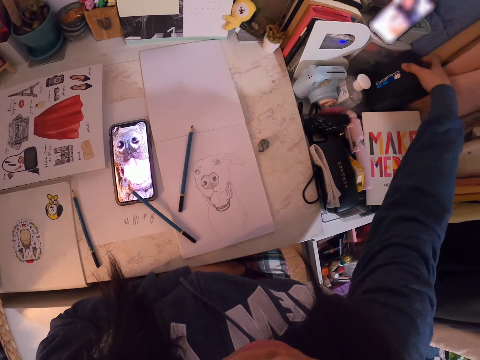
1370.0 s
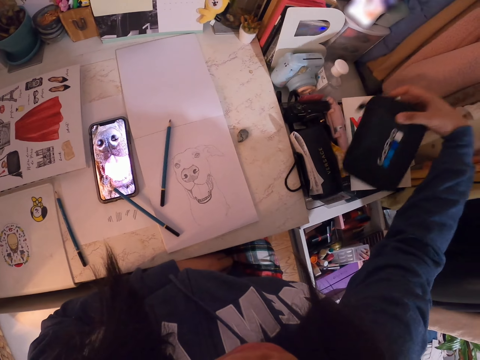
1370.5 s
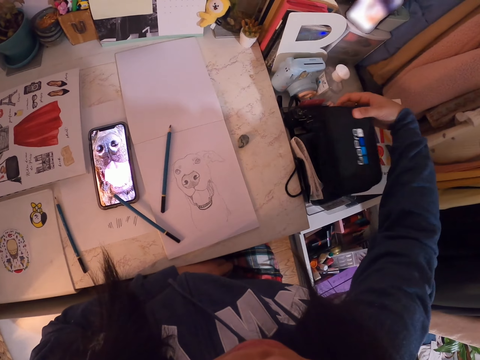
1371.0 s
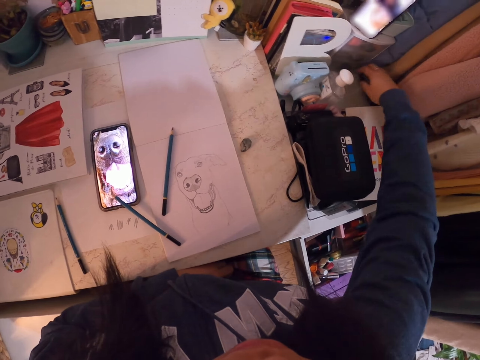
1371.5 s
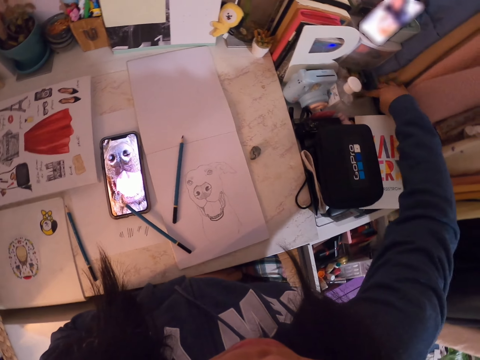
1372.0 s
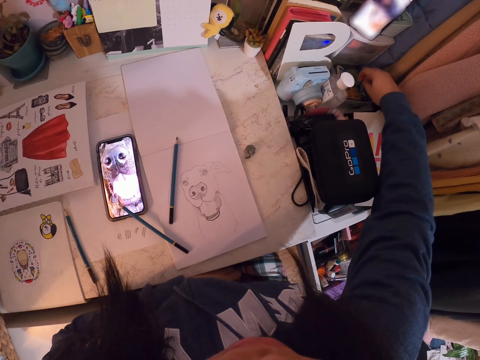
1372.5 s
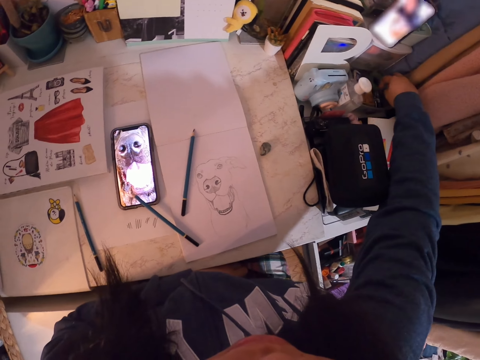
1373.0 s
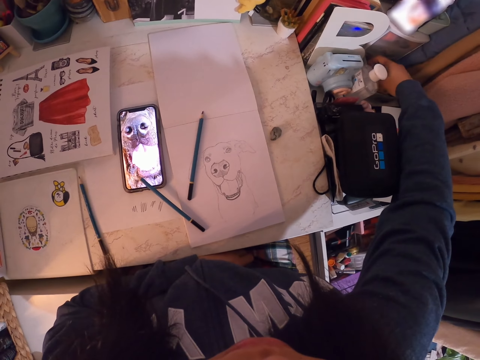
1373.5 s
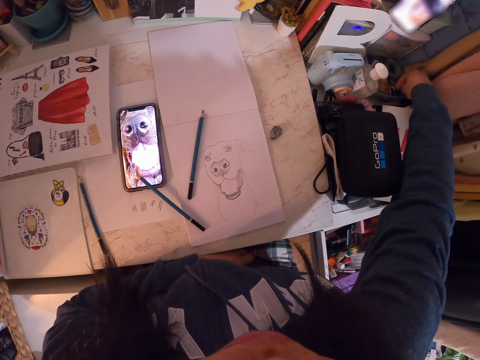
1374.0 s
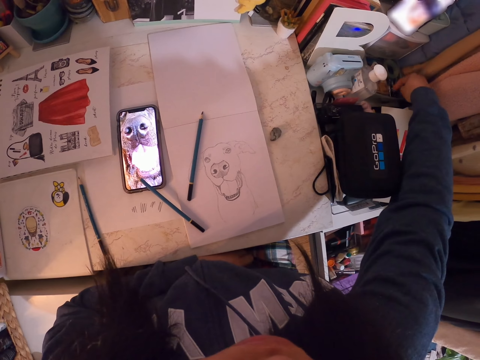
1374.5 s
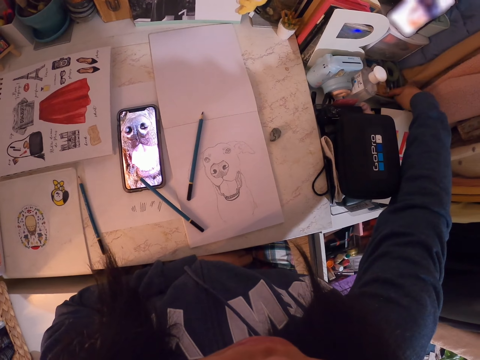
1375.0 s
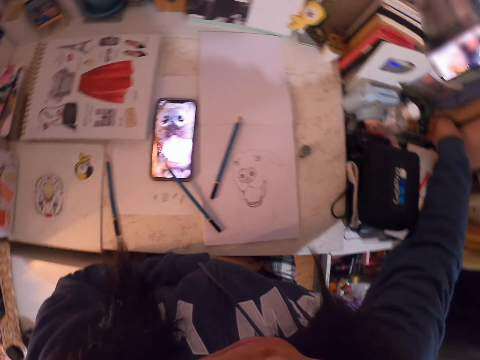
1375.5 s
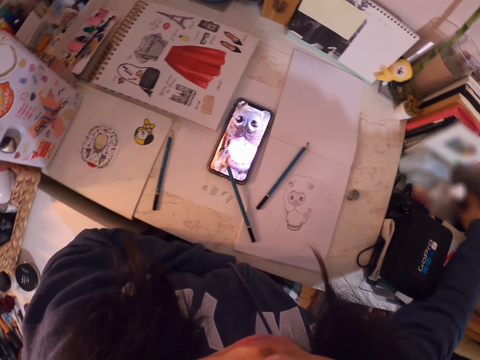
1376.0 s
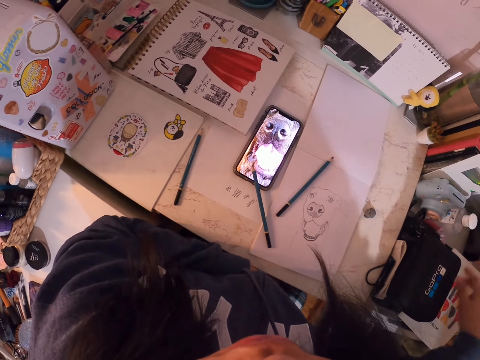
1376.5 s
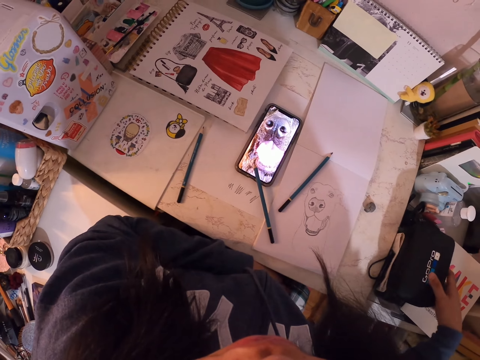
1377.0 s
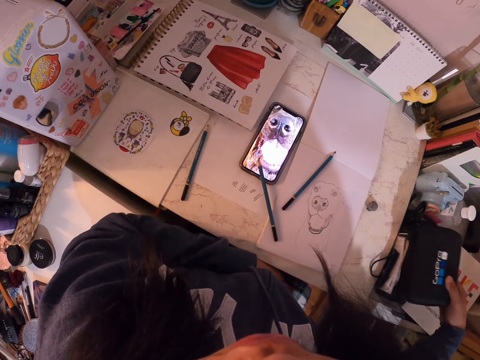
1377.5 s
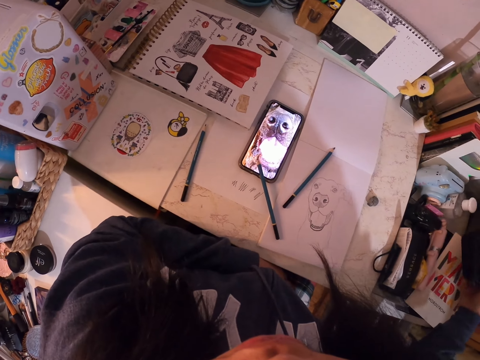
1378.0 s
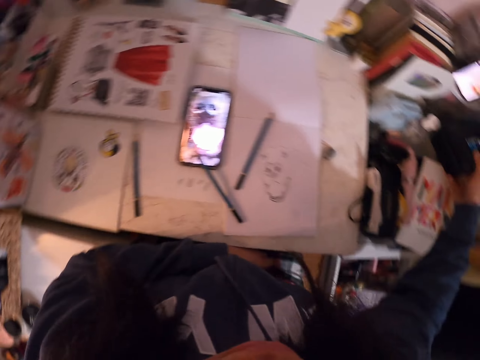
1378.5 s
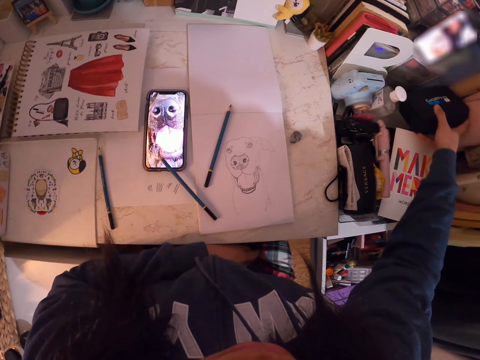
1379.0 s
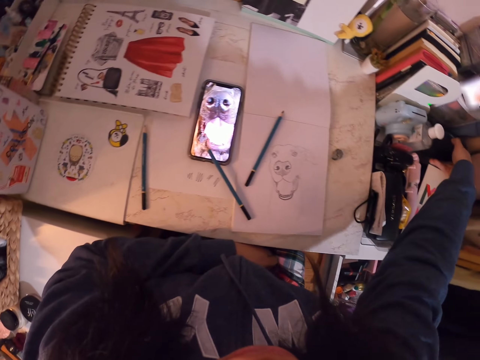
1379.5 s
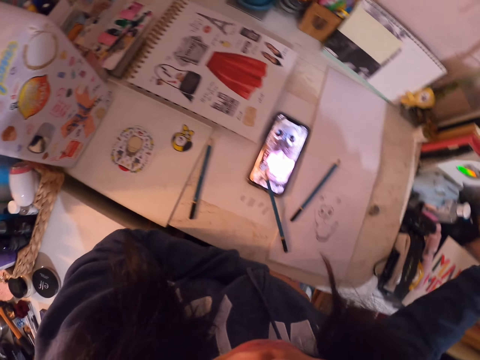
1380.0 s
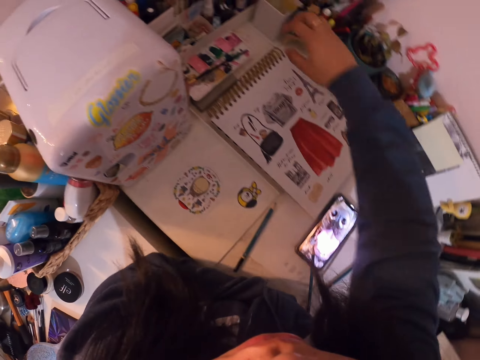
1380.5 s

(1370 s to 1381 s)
The camera wearer puts the small bag down. They move the small container. They search something on the small container. They pick the small bag and hold the small bag. They put the small bag down.

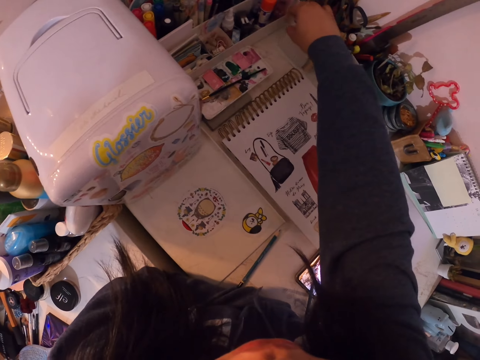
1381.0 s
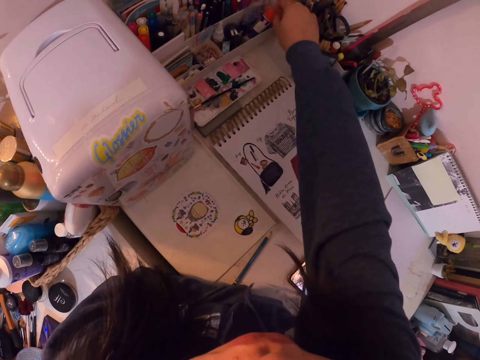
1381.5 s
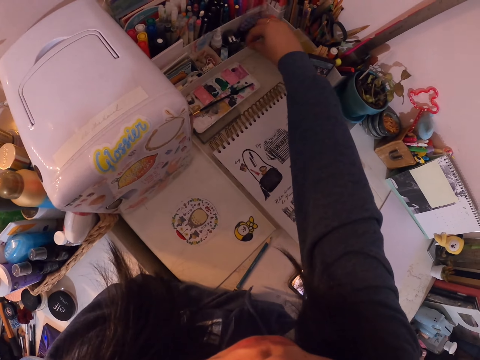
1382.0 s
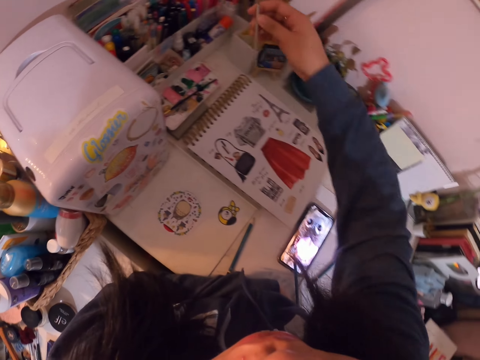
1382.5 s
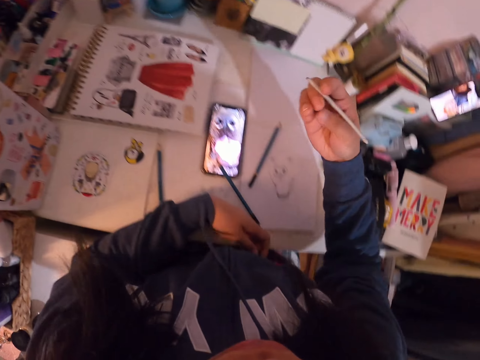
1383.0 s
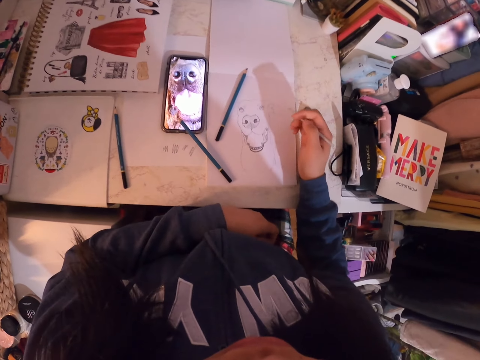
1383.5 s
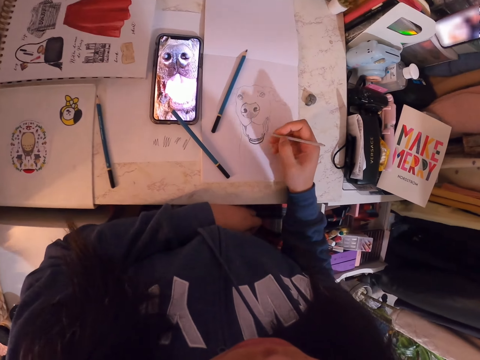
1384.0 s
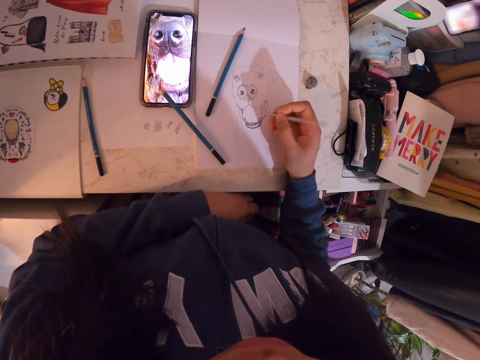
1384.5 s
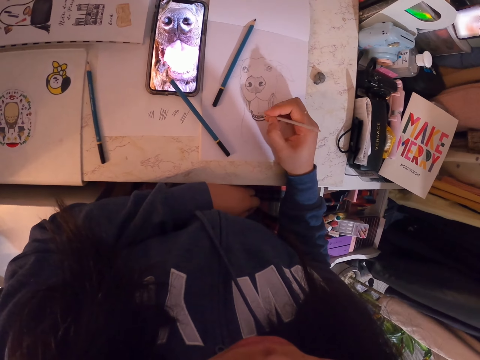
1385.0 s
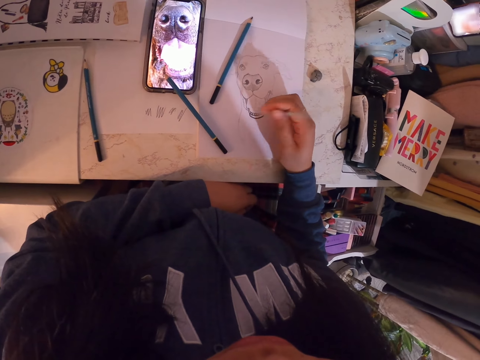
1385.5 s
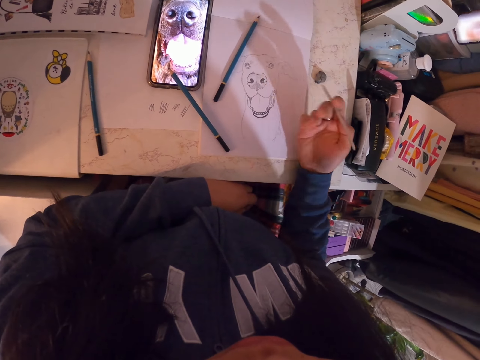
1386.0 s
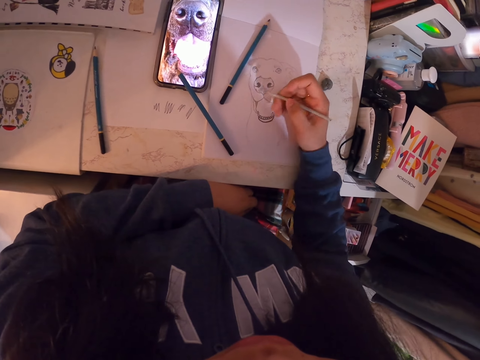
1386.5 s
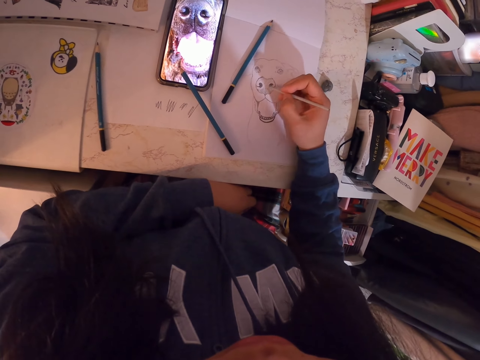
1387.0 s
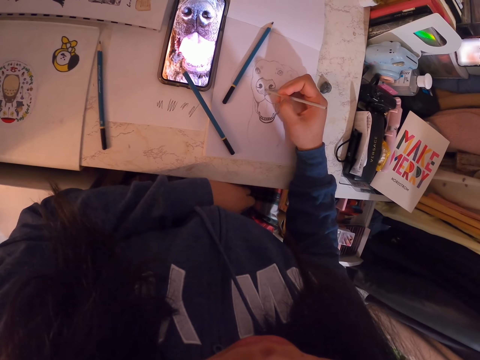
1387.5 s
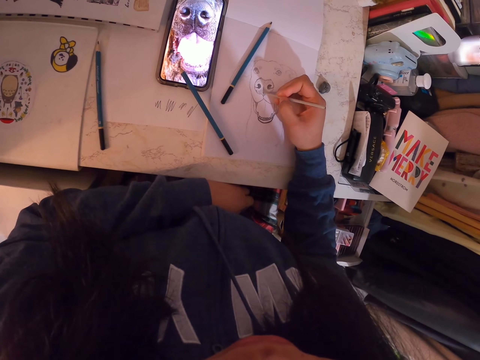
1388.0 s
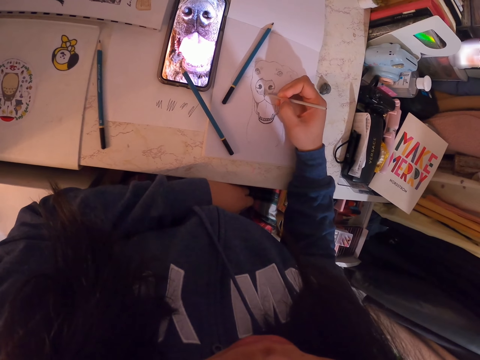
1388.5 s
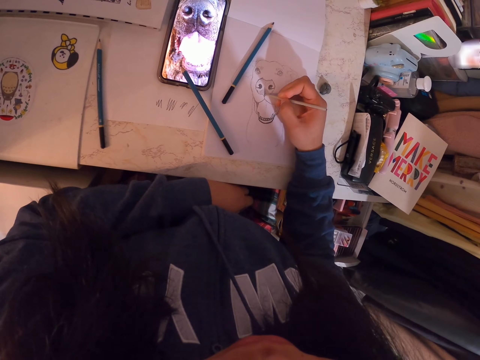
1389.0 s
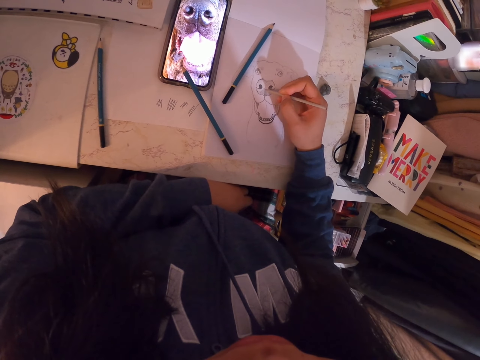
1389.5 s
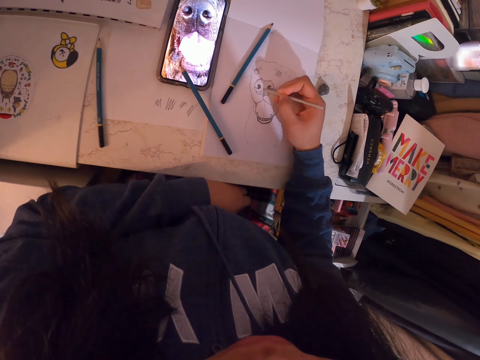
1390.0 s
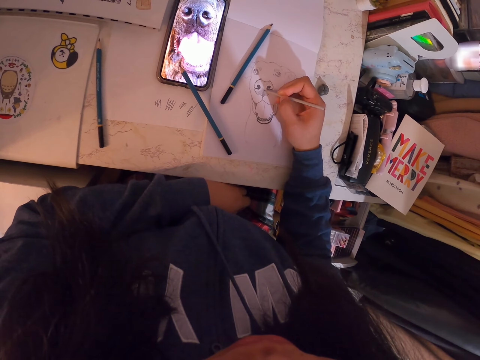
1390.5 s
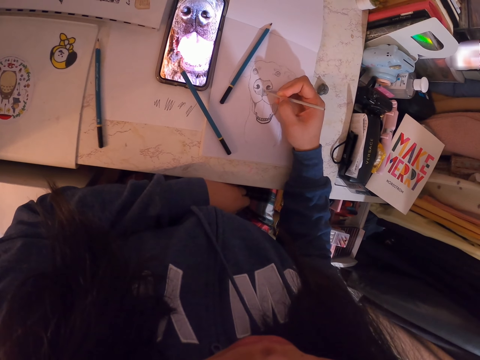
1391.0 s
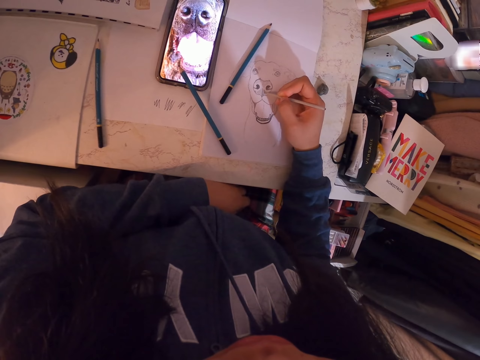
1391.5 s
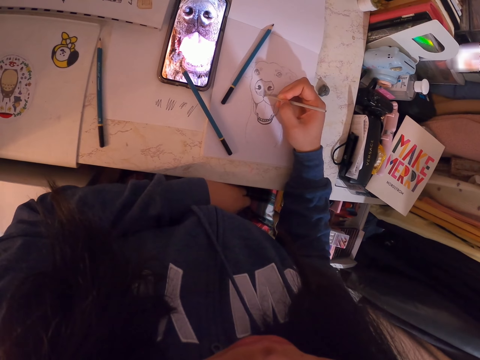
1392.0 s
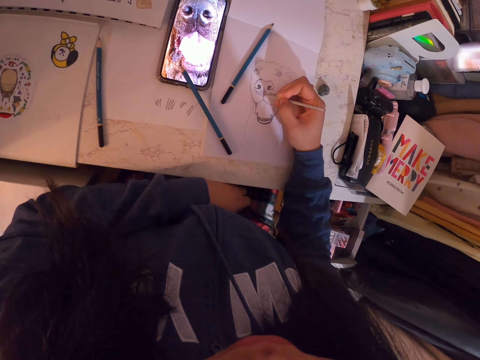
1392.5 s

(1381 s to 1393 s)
The camera wearer searches for something. They move an object. They hold the pencil. They put the left hand on the lap. They draw the image. They move the hand, turn the pencil, and draw the image on the book.

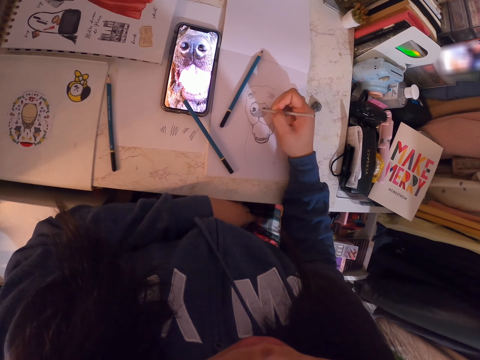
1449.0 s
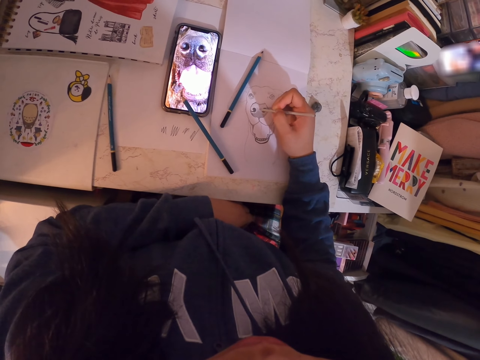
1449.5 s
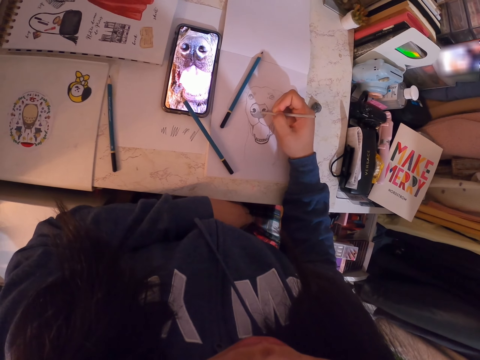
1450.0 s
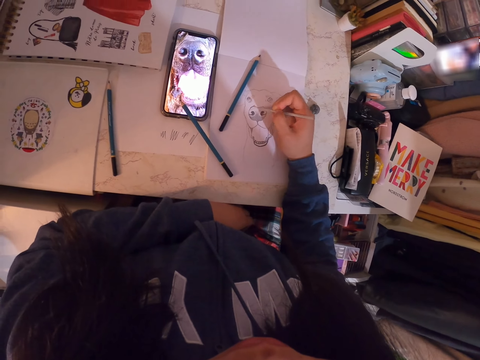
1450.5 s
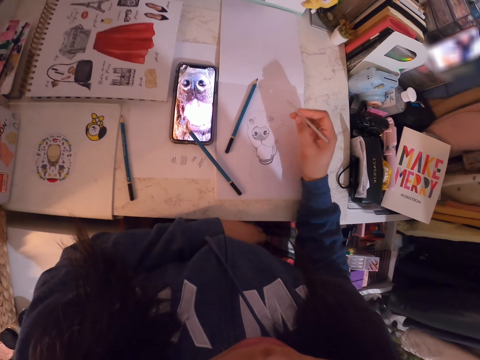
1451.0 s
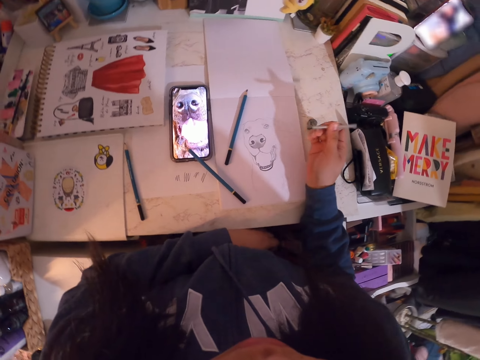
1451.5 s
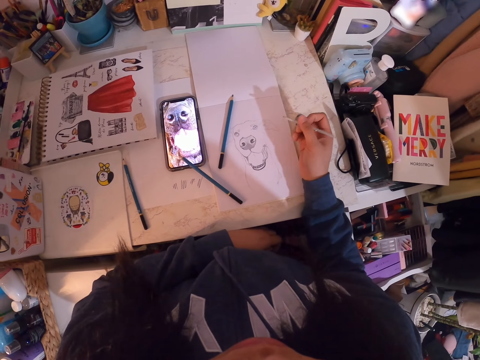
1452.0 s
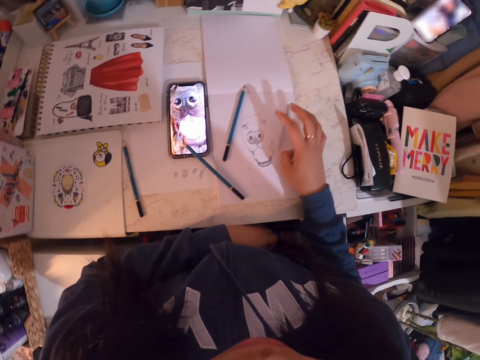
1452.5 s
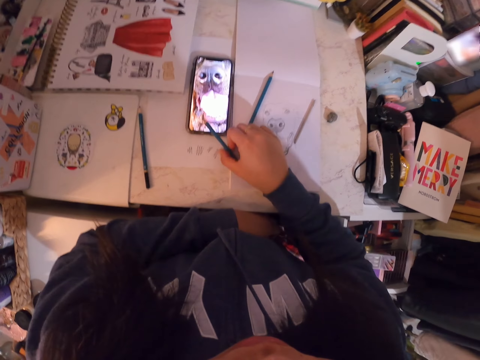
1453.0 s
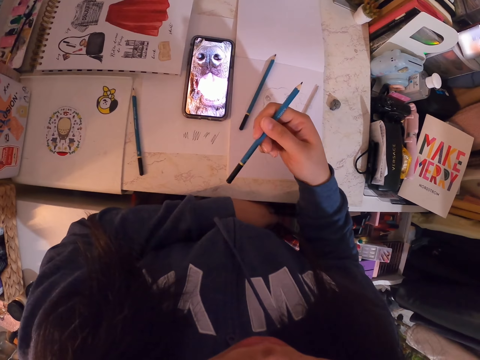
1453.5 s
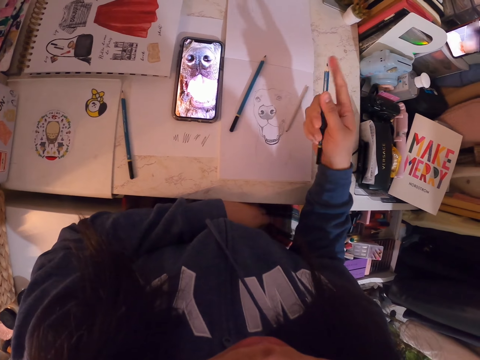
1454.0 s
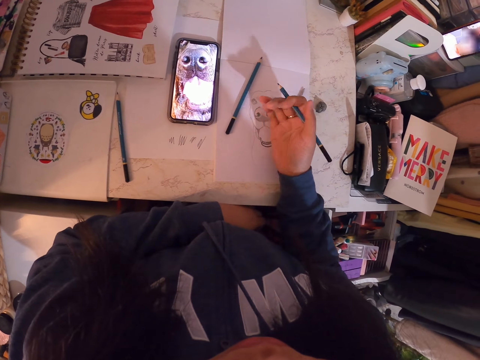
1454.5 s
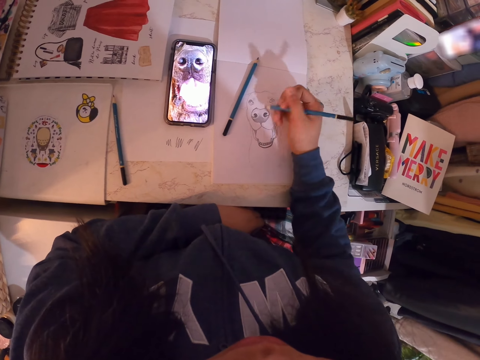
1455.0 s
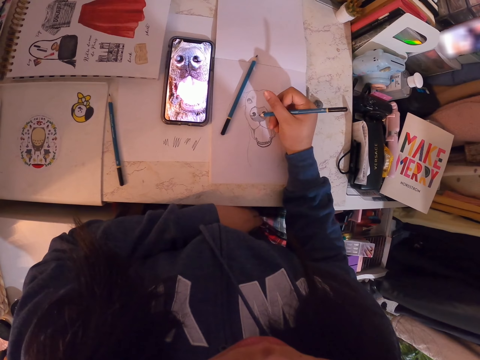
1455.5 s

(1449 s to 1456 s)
The camera wearer holds the pencil. They stare at the image. They put the pencil on the book. They pick up another pencil. They hold the pencil.
